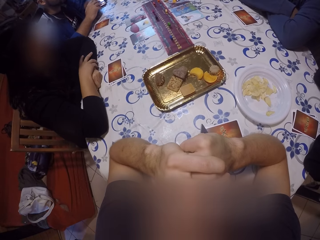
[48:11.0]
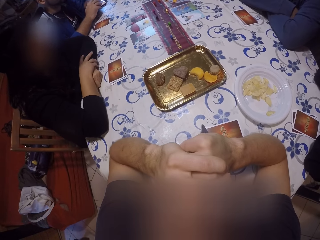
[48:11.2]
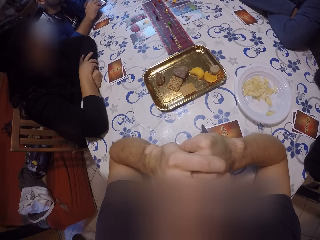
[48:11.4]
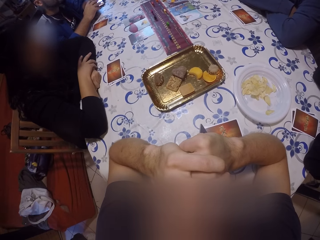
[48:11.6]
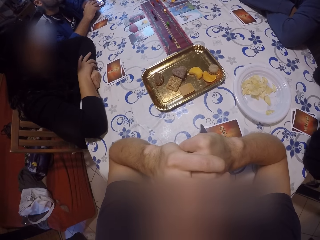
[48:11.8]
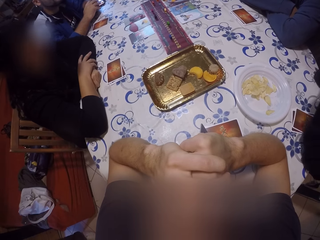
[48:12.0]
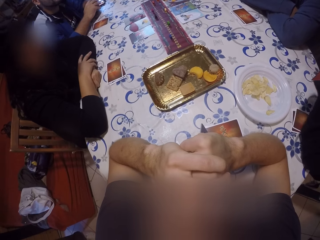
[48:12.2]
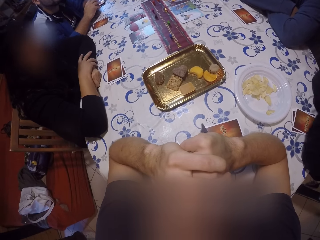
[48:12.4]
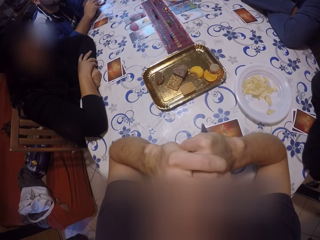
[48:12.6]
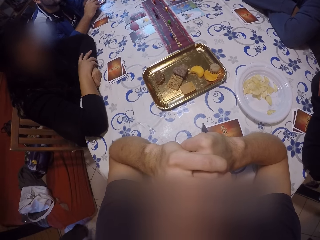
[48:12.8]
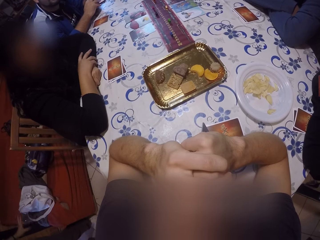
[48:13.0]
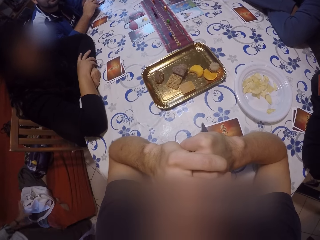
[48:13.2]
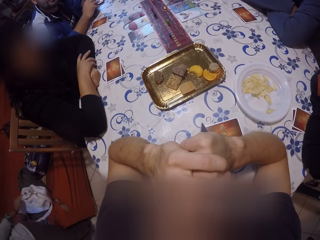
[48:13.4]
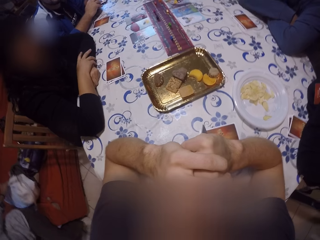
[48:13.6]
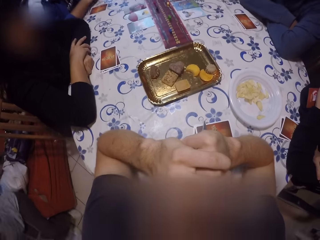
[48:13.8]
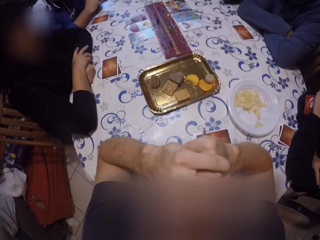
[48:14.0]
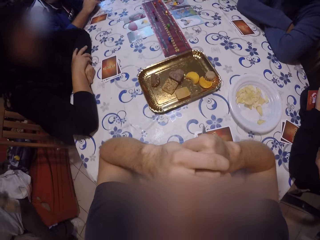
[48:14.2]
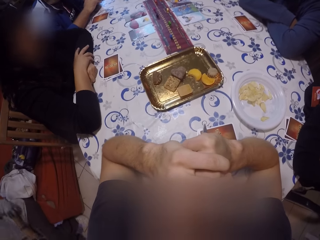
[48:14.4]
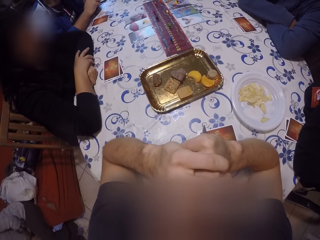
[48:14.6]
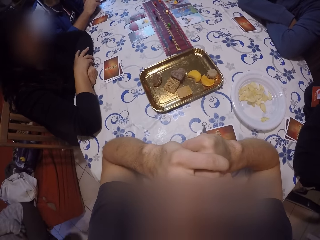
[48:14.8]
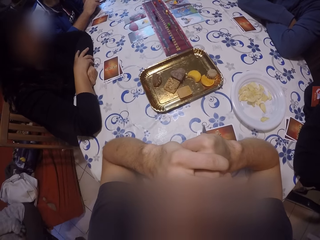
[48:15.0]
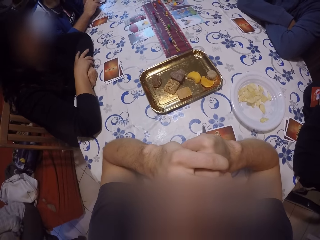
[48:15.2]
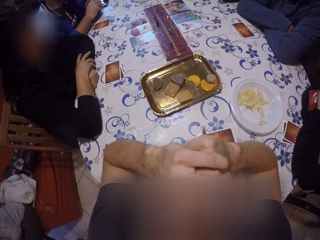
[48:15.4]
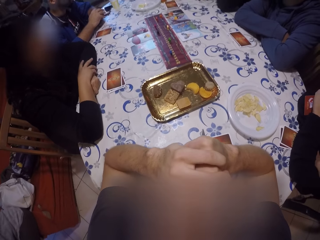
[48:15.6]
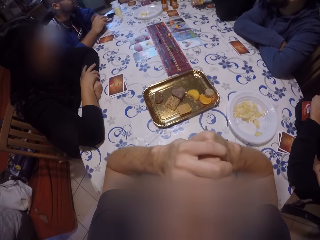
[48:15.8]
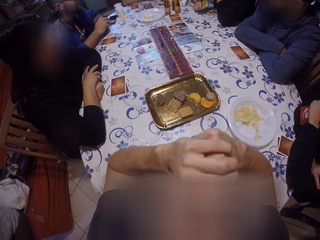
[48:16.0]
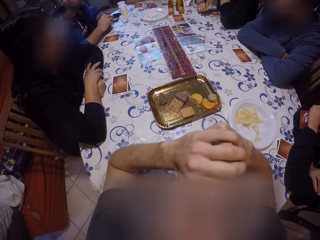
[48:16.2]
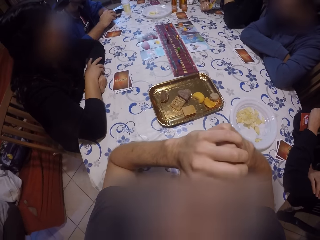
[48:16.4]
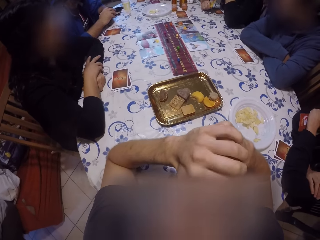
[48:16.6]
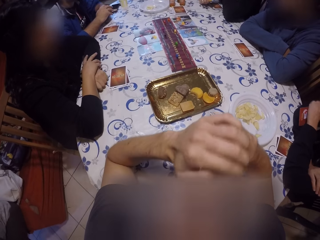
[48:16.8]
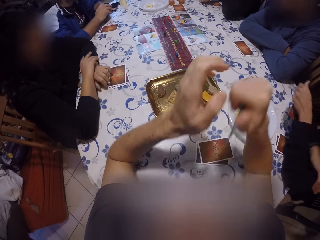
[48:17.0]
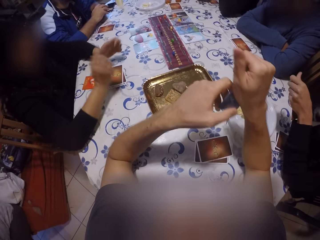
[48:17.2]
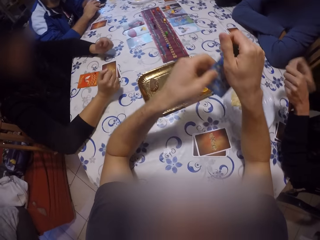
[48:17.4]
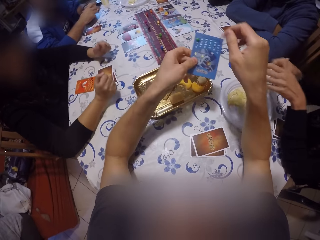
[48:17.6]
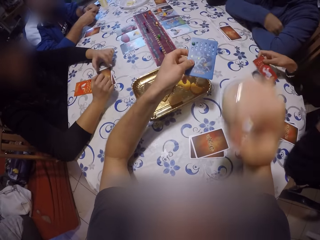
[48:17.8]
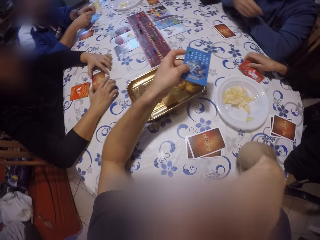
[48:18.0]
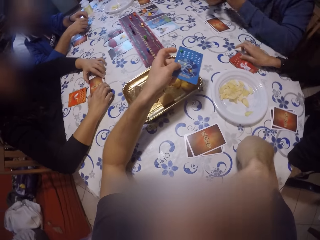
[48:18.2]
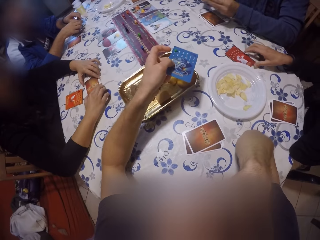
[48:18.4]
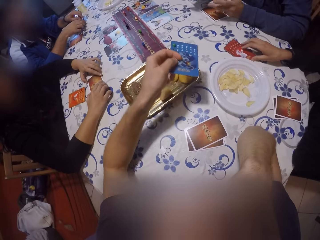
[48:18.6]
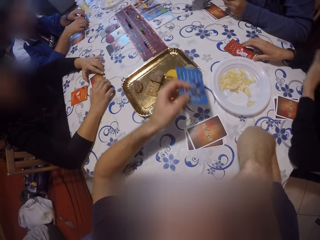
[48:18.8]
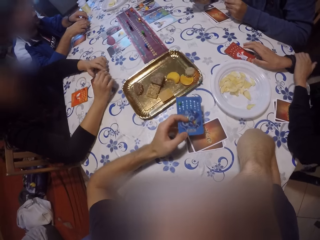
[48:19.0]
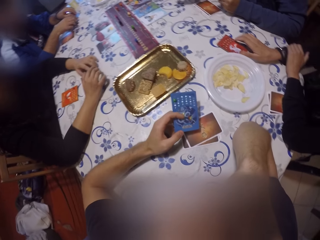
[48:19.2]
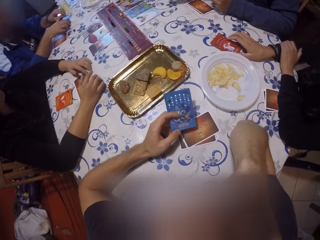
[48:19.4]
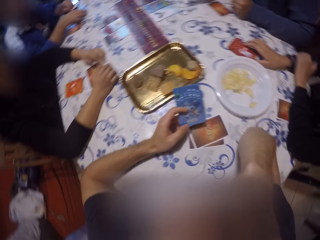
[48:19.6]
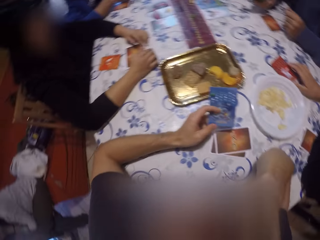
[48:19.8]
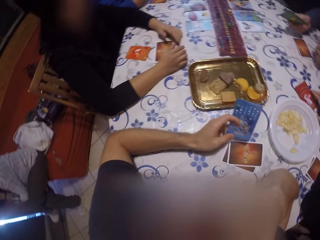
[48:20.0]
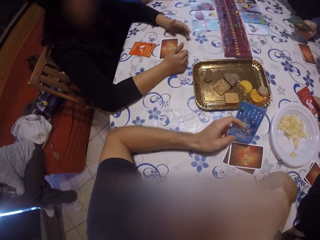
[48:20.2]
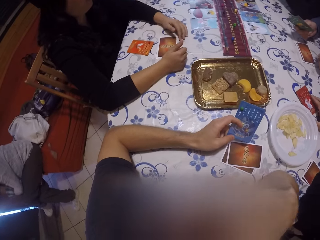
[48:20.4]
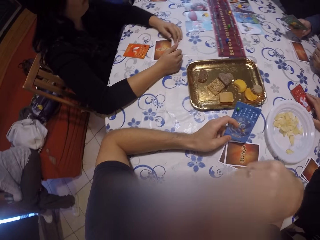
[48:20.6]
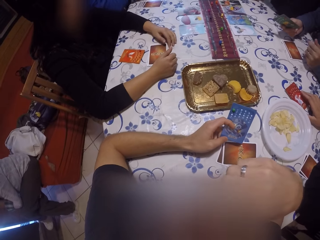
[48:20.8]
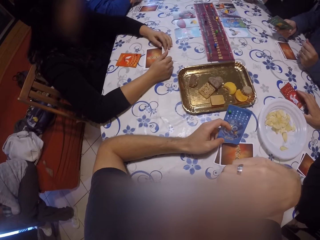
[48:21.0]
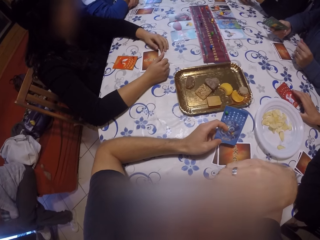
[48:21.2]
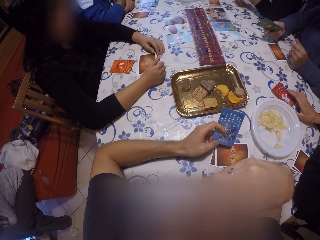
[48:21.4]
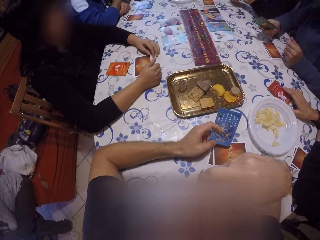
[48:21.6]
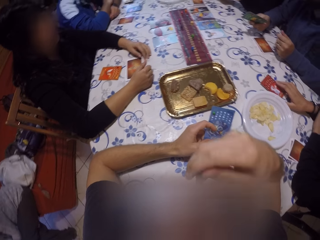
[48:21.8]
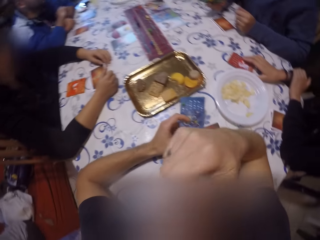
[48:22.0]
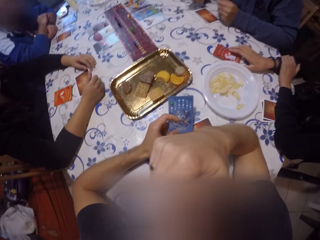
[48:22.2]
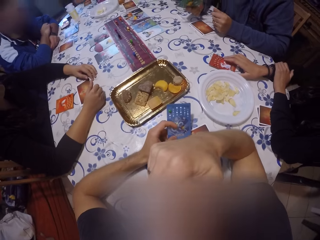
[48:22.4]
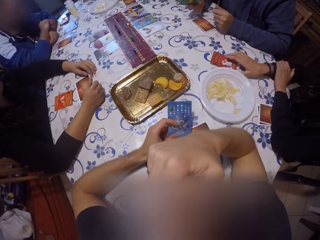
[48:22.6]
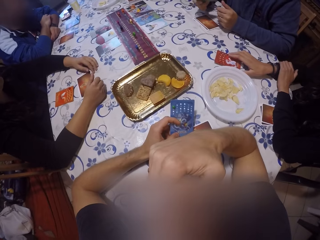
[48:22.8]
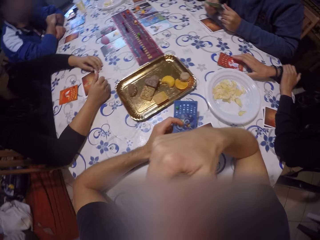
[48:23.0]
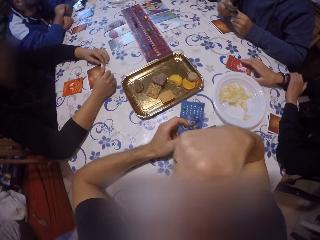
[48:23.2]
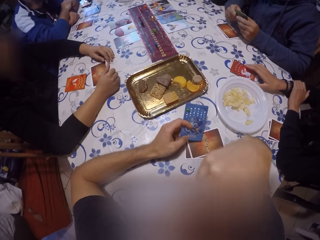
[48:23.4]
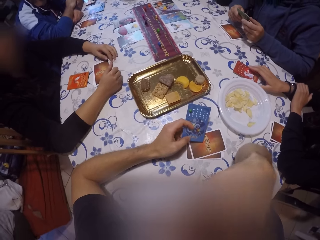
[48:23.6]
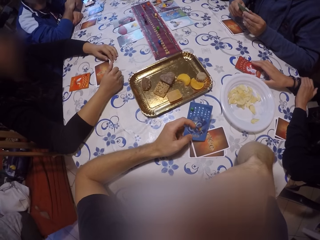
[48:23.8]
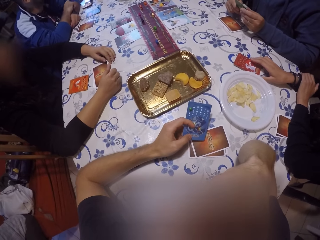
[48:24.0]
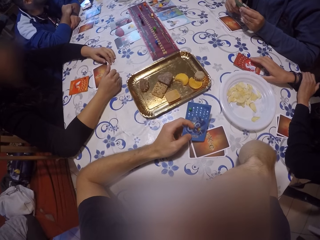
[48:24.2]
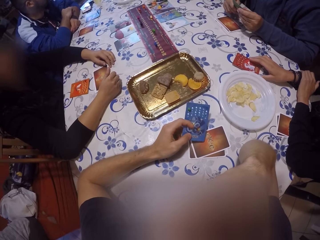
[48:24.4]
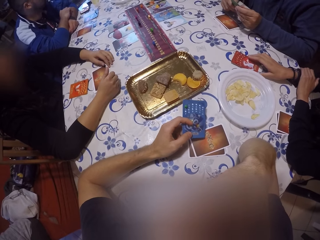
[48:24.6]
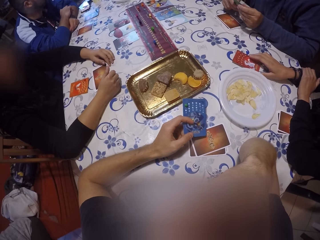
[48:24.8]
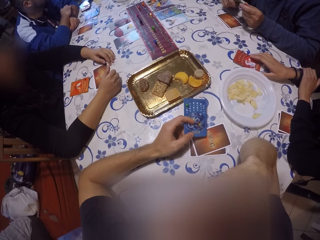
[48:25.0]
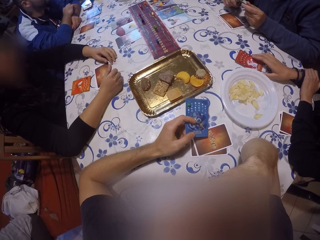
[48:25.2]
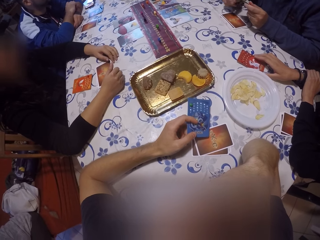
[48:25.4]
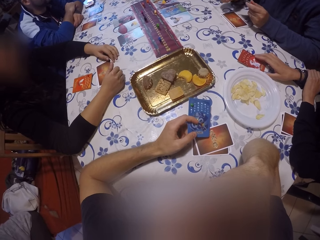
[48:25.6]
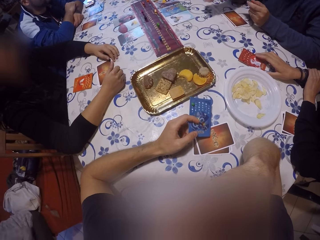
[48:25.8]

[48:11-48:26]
A woman places her hand on the other. The camera wearer stares at the table. He takes the card in his right hand with his left hand. The woman cheers up. Another woman drops the card on the table. The camera wearer holds the card with his left hand. He looks at the first woman. A man holds the card with both hands. The camera wearer looks around the table.

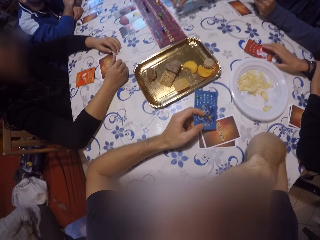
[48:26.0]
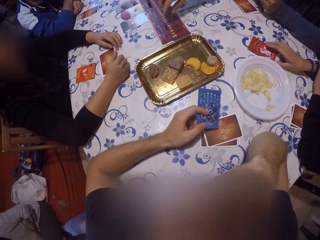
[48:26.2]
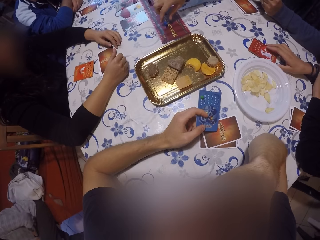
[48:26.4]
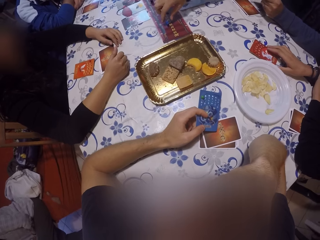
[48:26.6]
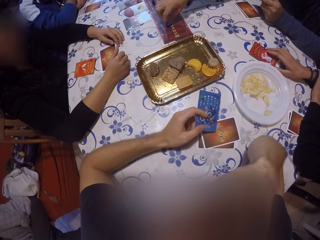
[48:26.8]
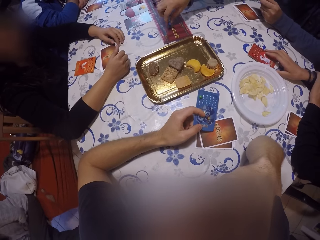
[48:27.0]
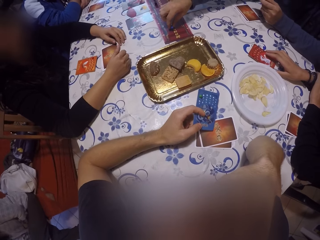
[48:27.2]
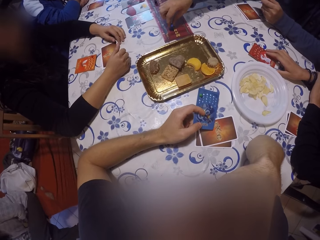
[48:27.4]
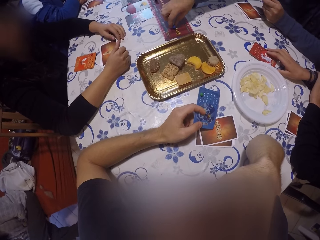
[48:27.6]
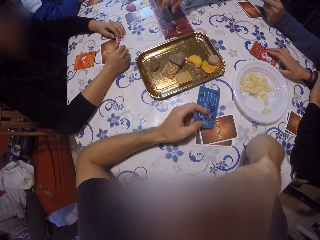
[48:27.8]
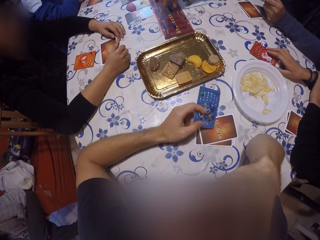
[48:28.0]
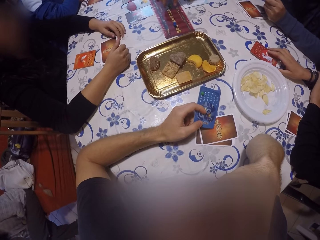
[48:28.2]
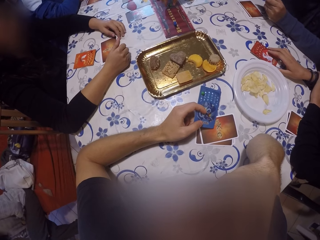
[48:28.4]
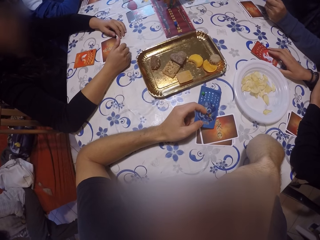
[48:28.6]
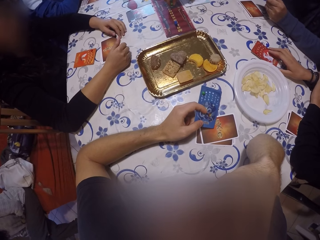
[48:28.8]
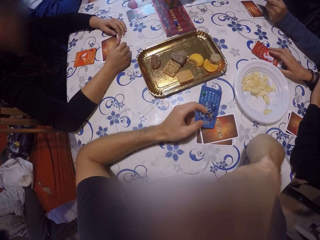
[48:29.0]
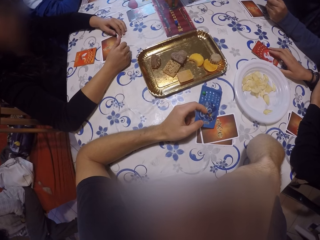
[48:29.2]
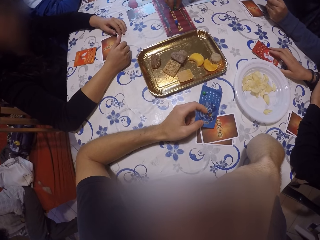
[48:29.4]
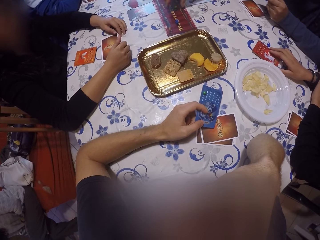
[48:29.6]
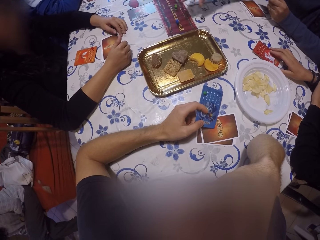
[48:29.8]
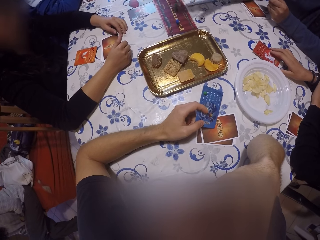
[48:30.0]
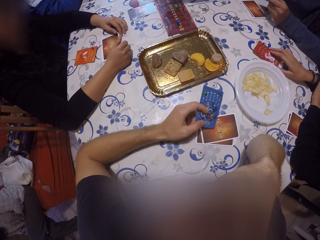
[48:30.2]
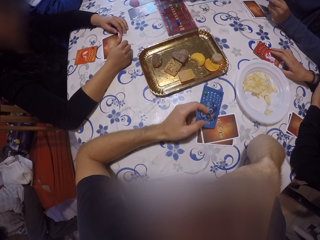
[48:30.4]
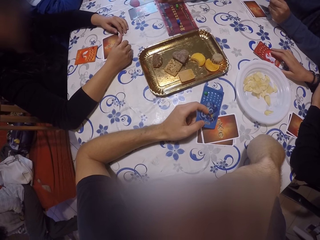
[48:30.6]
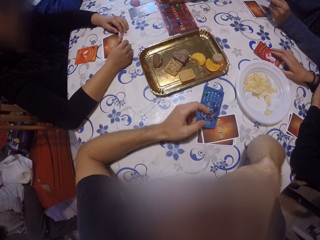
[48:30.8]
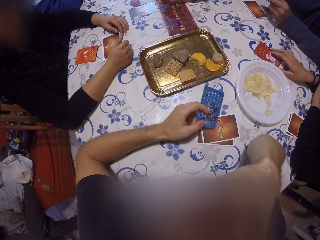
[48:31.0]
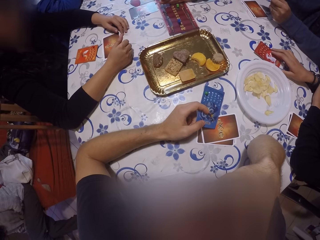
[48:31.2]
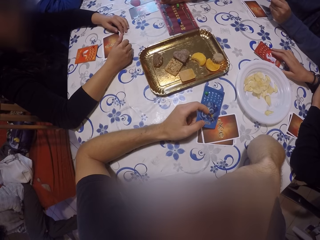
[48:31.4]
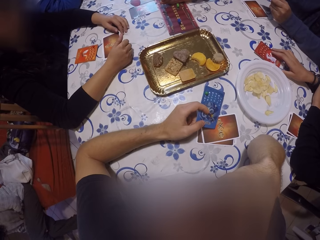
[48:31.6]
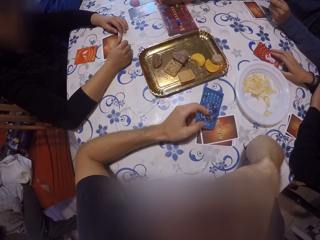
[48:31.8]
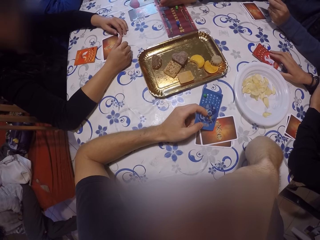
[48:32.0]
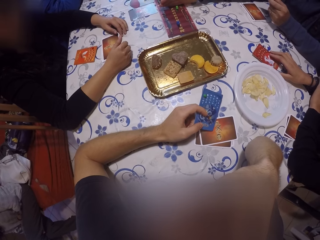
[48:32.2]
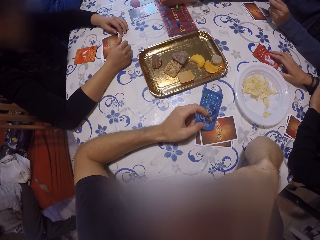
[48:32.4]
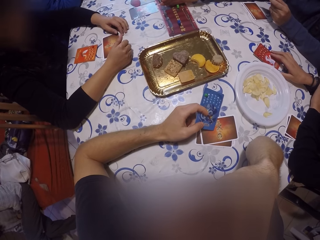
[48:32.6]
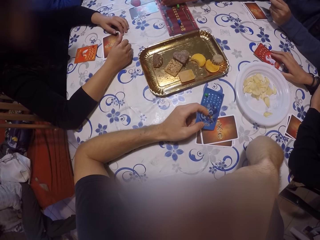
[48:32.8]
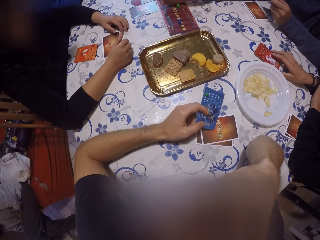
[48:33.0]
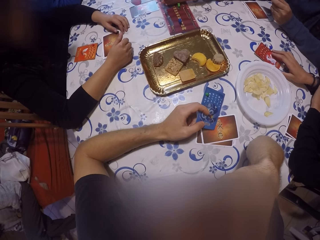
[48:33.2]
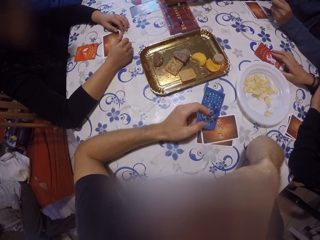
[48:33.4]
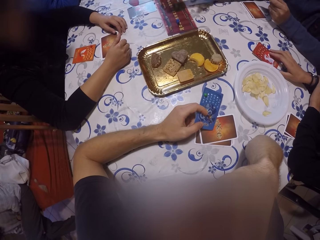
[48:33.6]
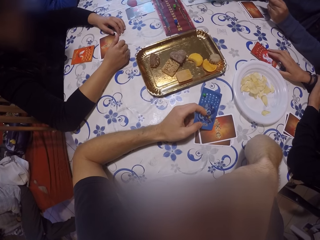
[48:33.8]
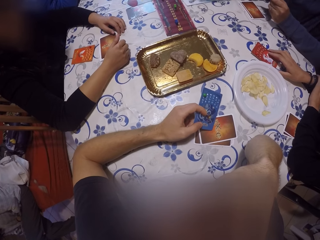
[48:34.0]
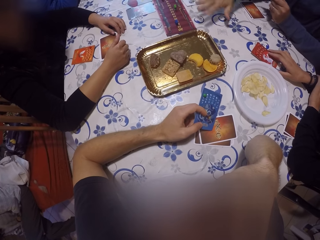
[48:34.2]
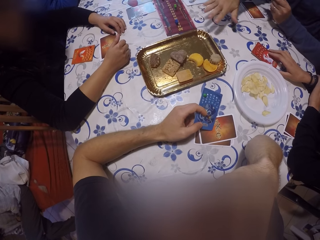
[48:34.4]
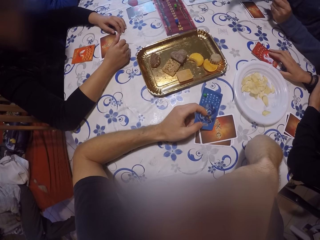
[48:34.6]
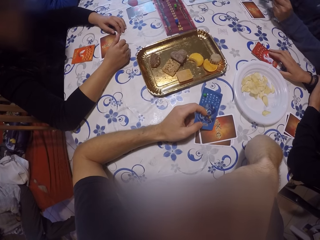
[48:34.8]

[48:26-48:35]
A man lifts a checker from the crib, places the checker on the crib and moves the checker on the crib.
